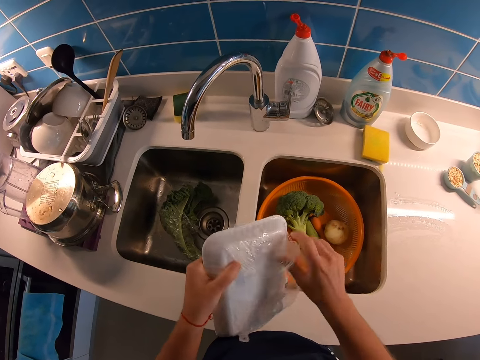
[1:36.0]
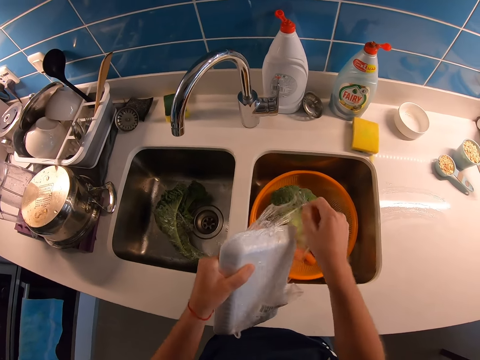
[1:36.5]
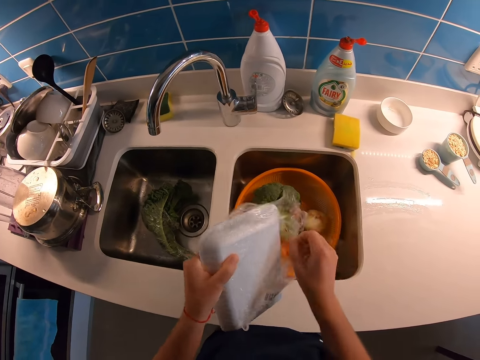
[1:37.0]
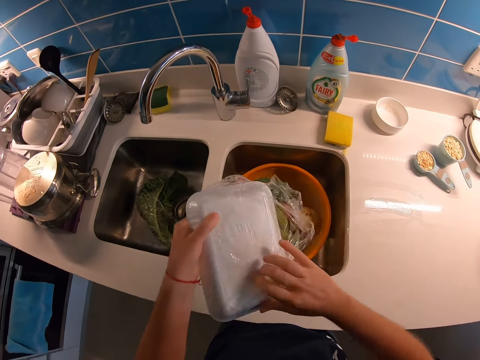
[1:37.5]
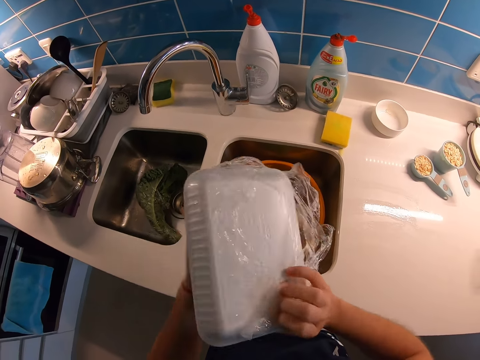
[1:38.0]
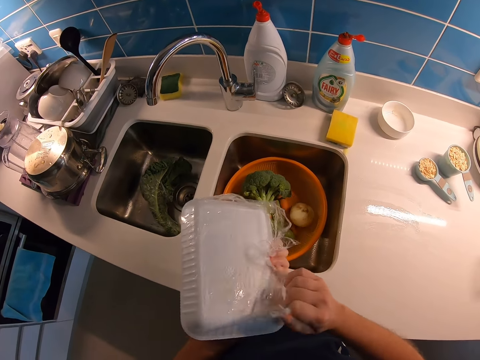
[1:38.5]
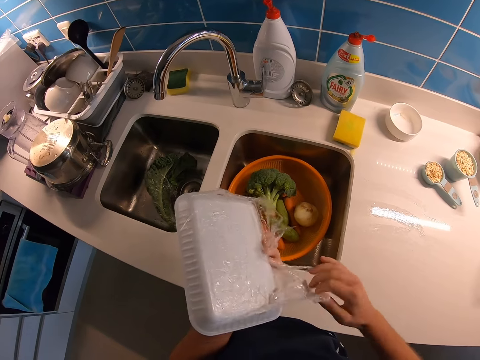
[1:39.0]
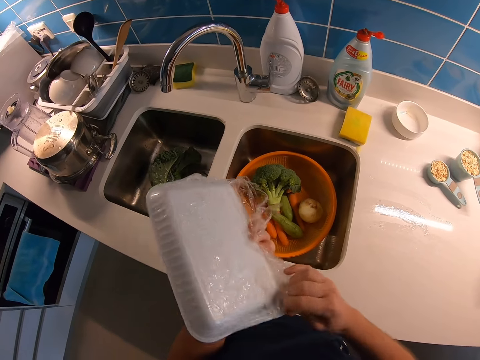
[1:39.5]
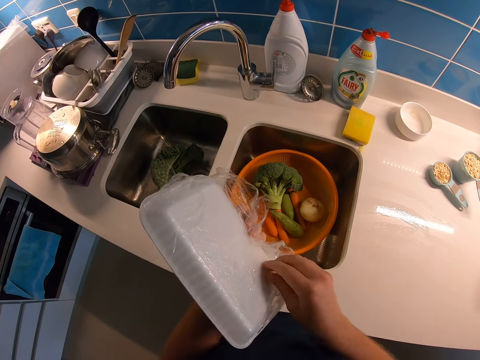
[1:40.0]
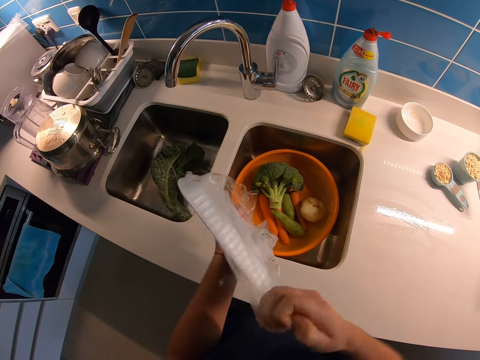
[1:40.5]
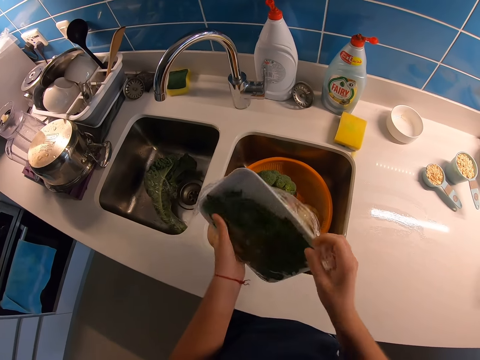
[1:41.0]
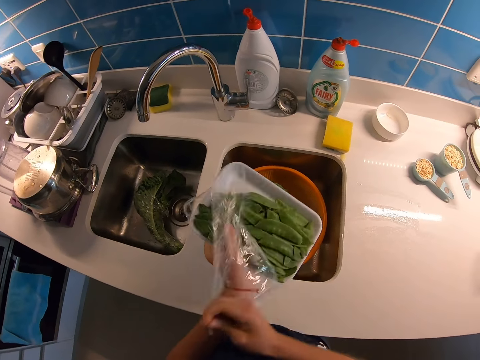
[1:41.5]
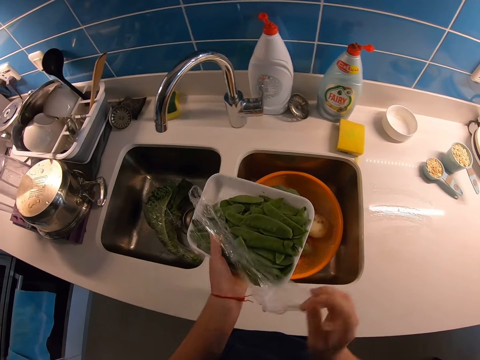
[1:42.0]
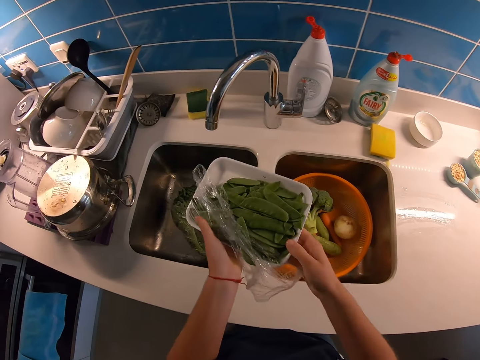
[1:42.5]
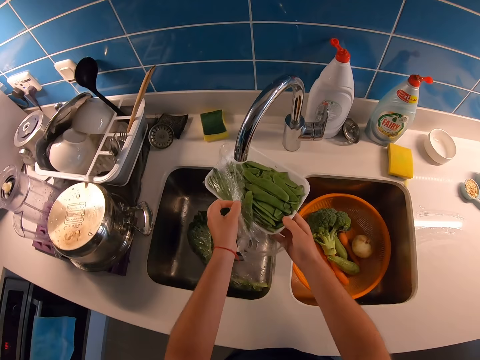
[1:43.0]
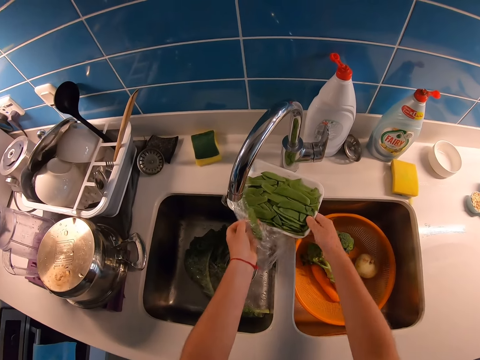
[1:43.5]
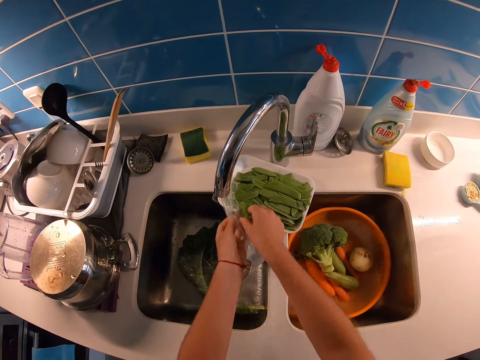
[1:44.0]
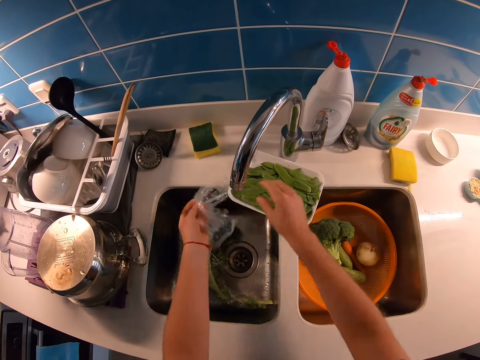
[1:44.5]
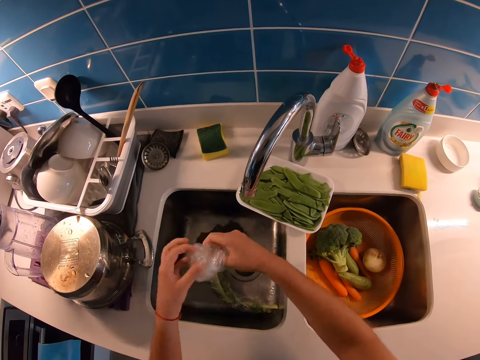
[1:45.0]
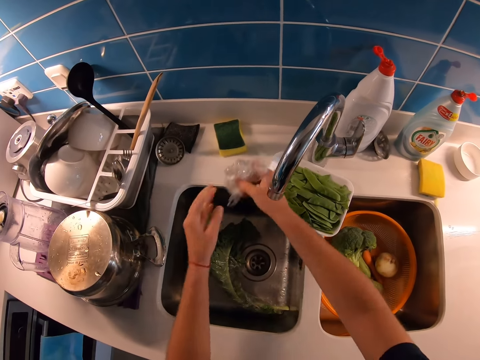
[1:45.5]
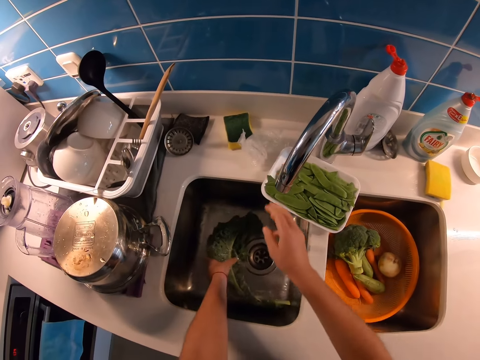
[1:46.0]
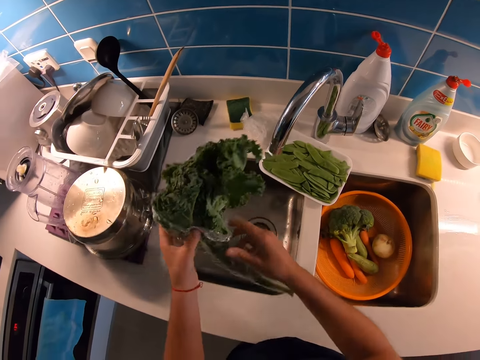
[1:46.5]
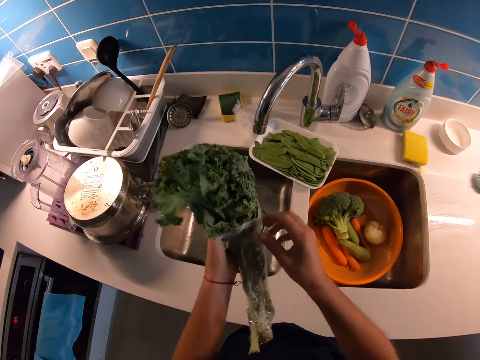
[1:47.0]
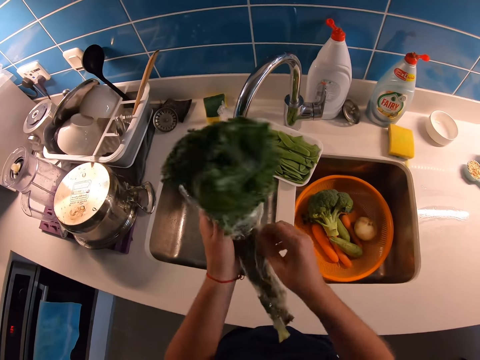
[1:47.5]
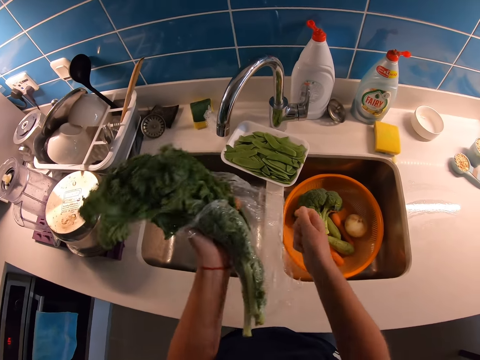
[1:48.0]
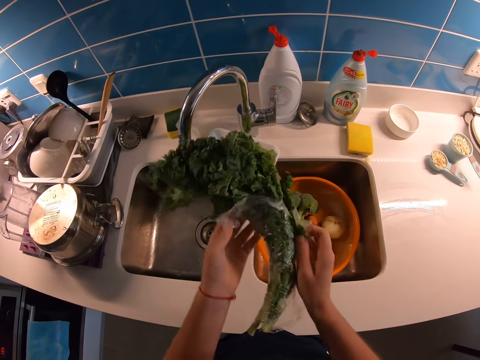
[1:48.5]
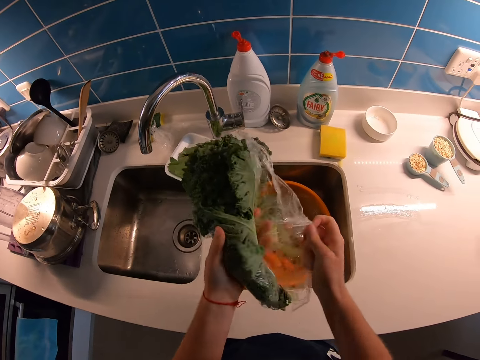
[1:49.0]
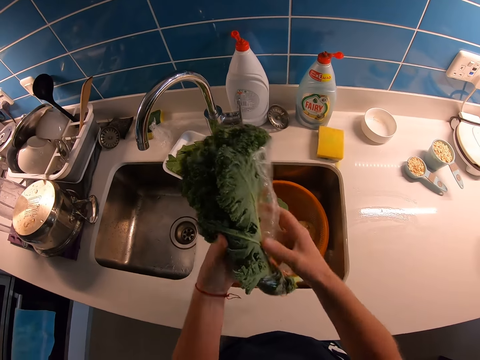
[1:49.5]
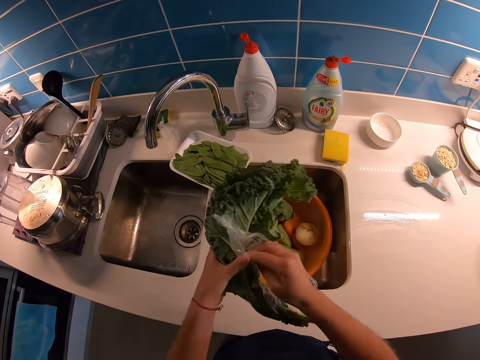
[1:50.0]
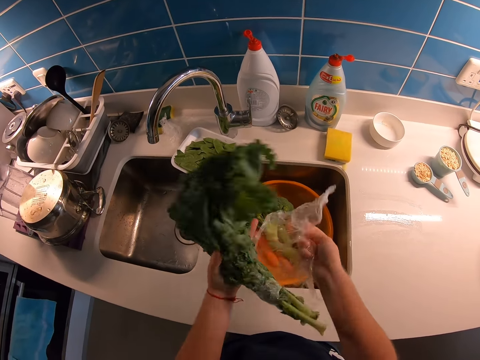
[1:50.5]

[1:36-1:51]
The camera wearer drops the container. They pick something from the clear foil wrap and drop the object. They put snow peas on the sink counter. They fold the clear foil wrap or plastic bag. They put the plastic bag on the sink counter. They pick up kales. They open the wrapping on the kales. They remove the clear foil wrap.

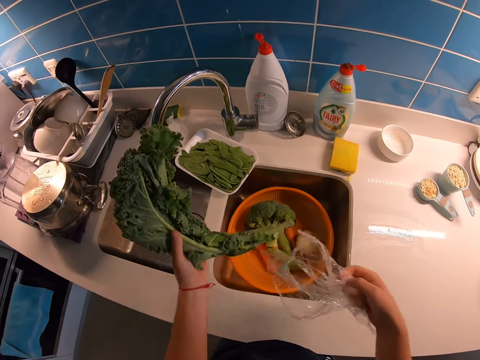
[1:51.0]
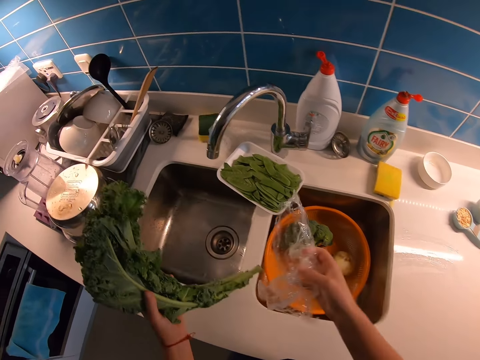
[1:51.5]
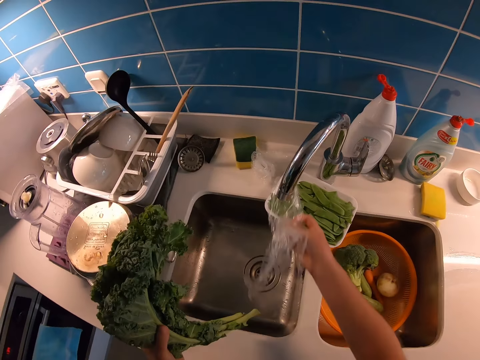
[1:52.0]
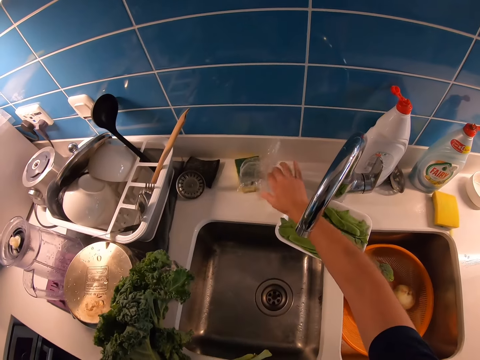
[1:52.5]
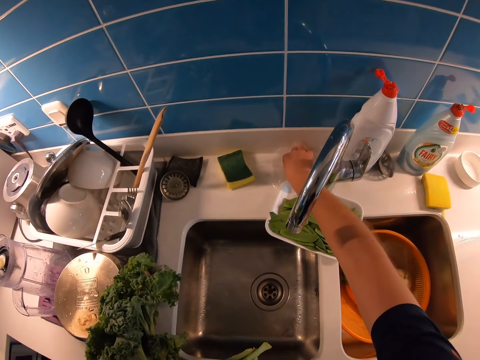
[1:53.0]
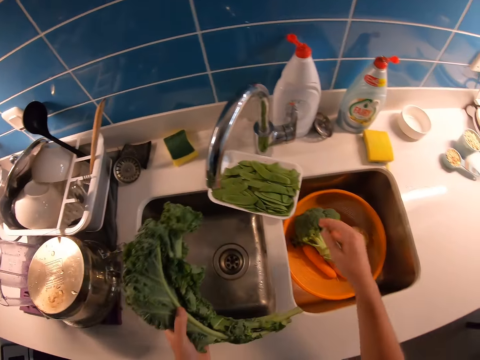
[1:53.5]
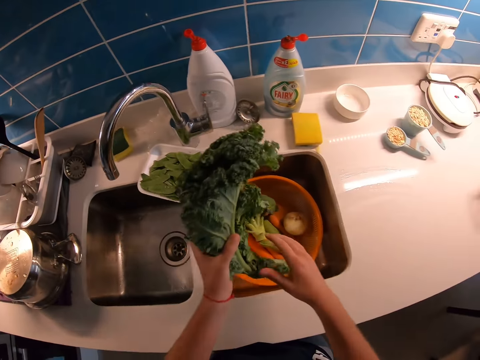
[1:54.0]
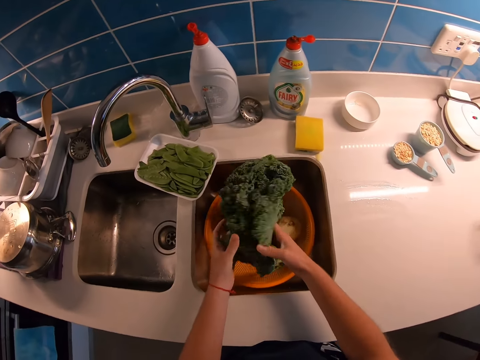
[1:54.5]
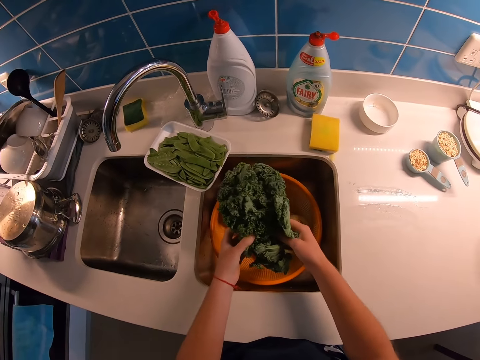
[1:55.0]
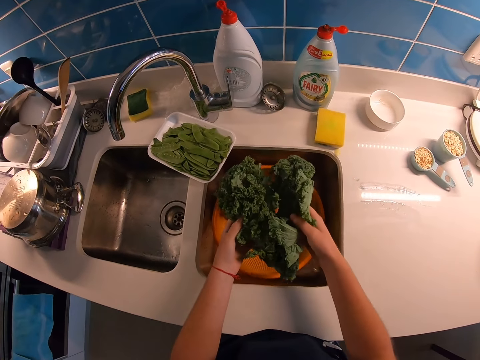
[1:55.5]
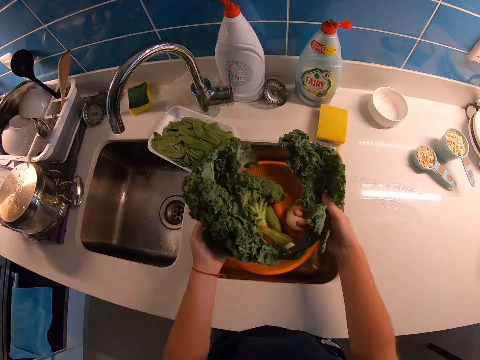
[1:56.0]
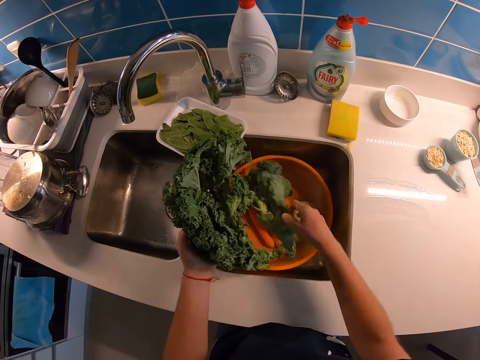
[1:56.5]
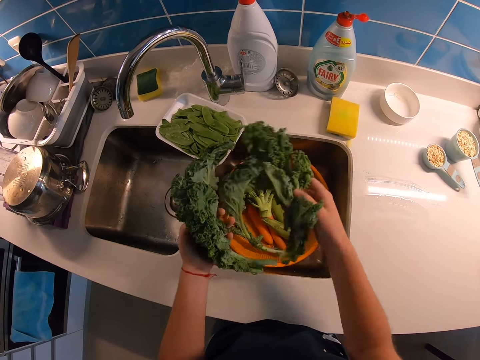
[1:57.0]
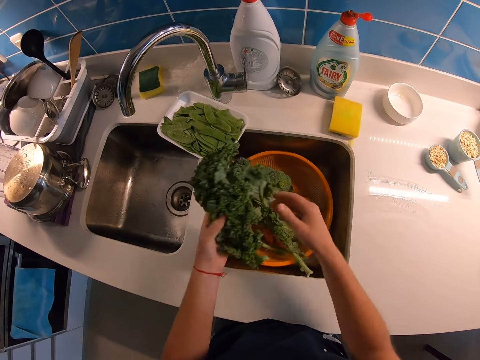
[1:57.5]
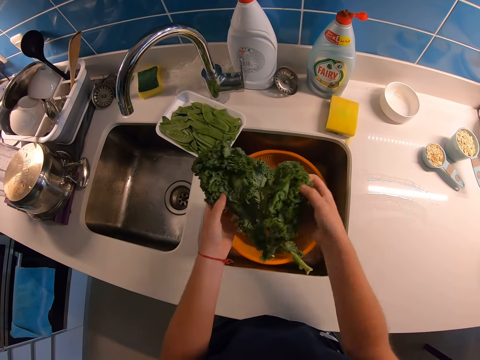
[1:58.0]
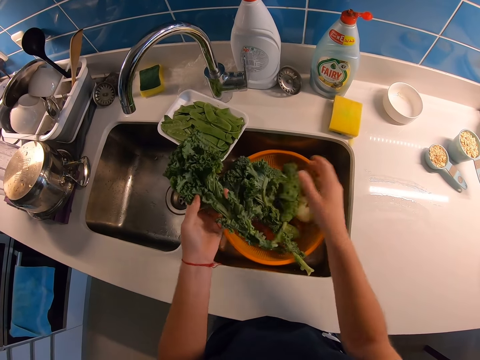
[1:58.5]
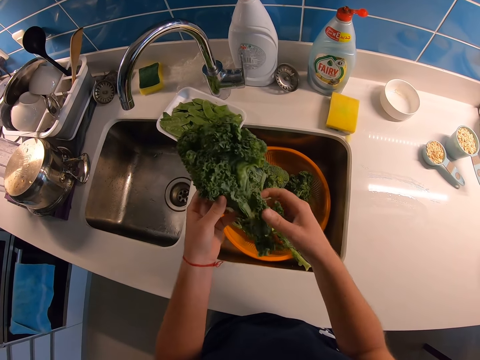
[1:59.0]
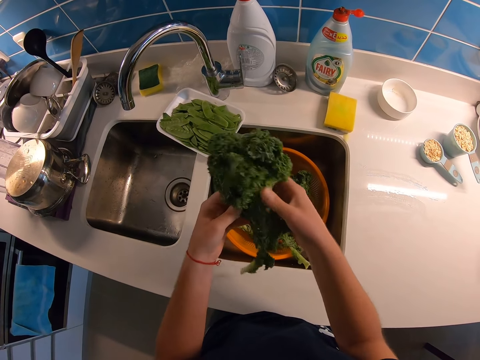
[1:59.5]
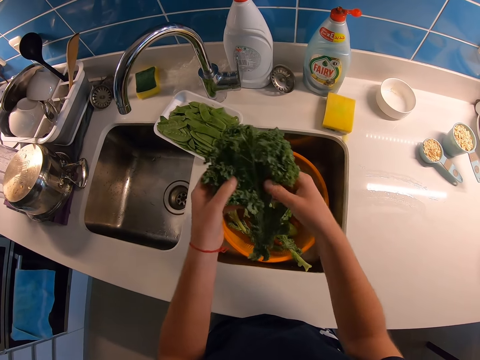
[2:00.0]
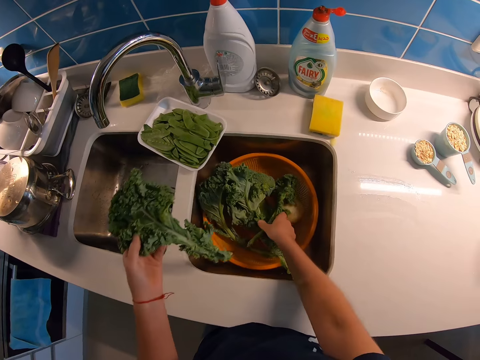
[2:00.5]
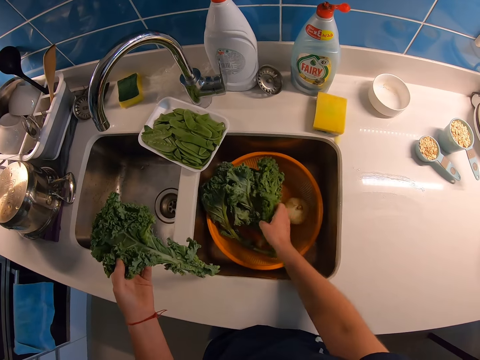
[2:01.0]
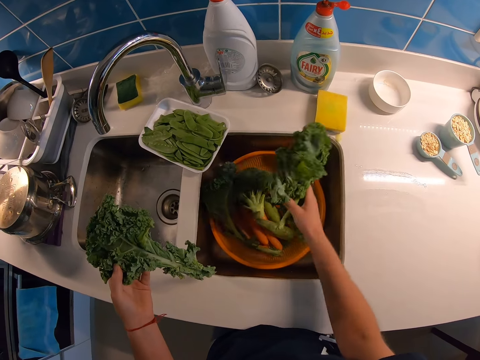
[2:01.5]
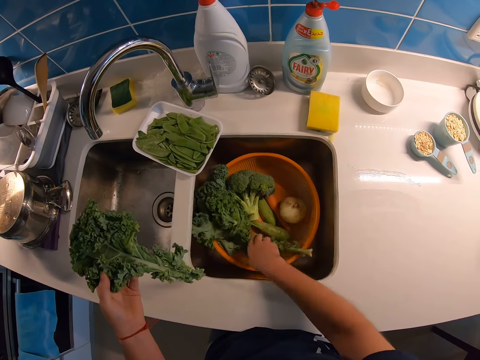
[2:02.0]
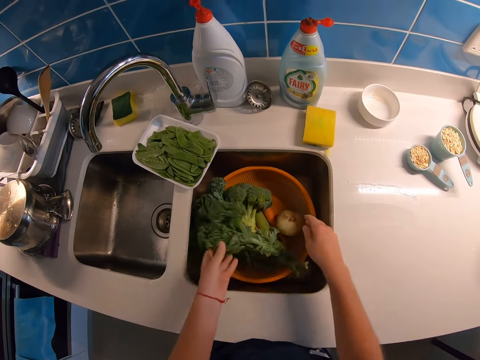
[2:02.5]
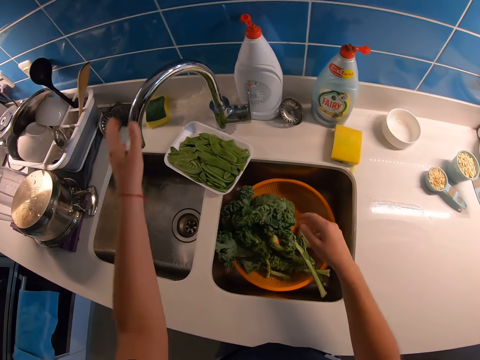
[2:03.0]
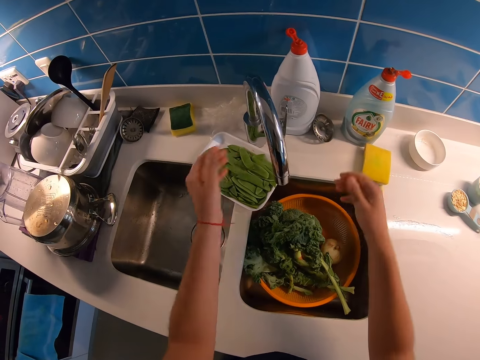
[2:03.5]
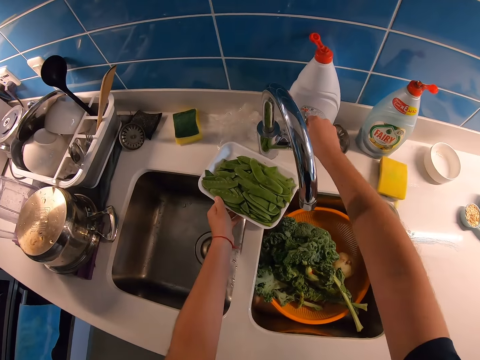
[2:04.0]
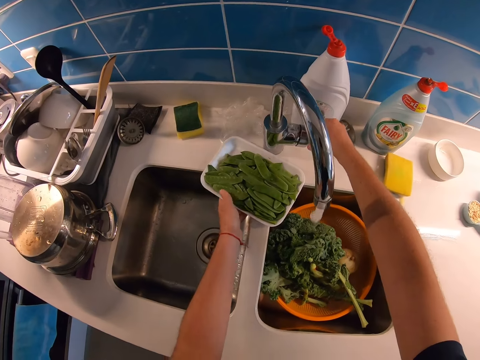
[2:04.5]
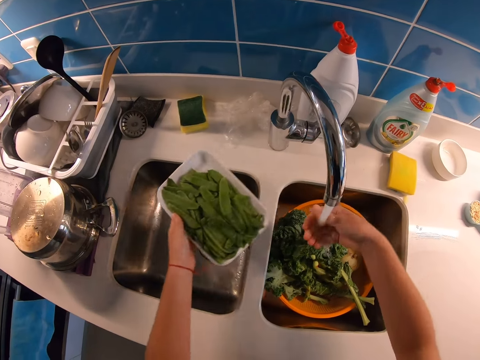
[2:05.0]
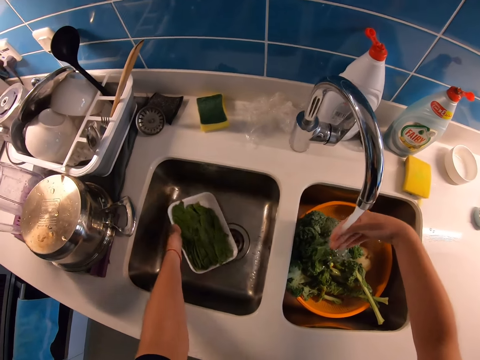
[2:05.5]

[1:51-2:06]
The camera wearer puts the plastic paper on the counter. They separate the vegetables. They put the kales in the sieve bowl. They touch the vegetables in the washing bowl. They turn on the tap. They wash their hands.
